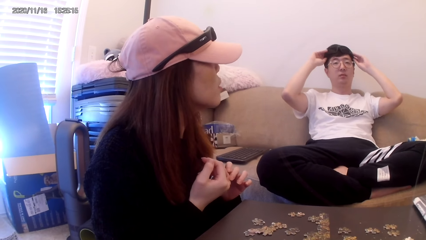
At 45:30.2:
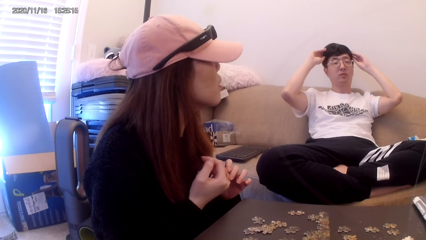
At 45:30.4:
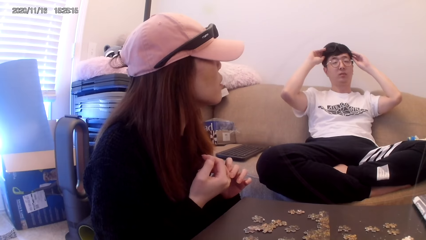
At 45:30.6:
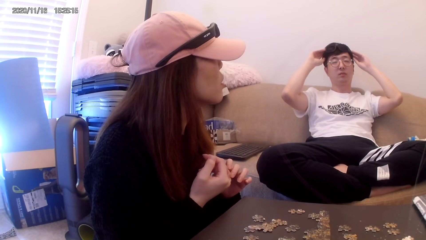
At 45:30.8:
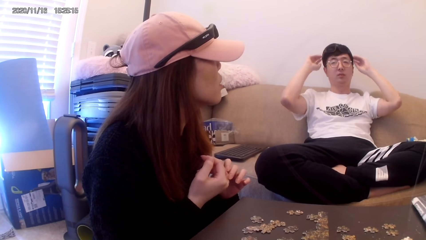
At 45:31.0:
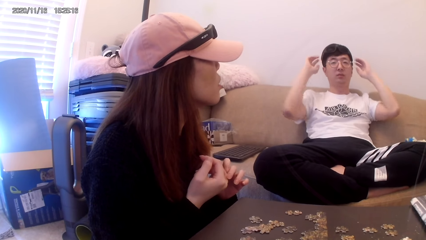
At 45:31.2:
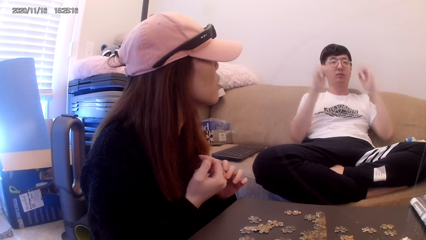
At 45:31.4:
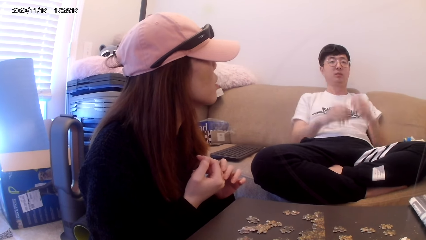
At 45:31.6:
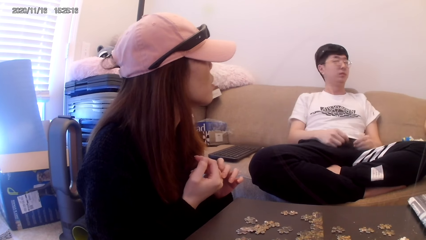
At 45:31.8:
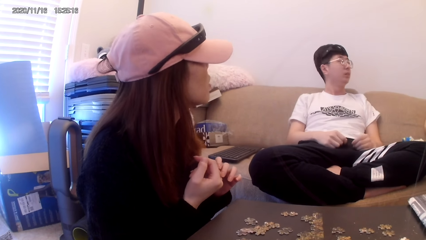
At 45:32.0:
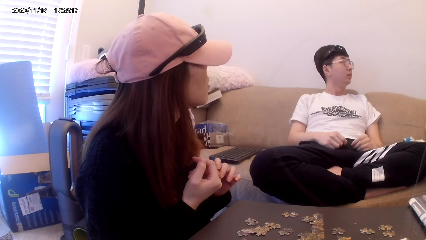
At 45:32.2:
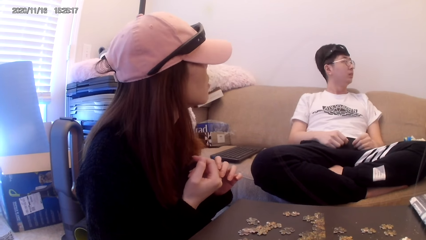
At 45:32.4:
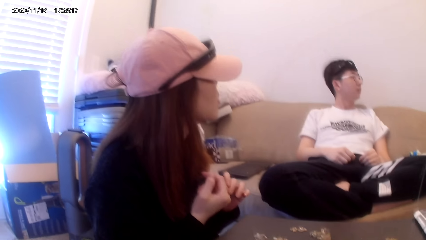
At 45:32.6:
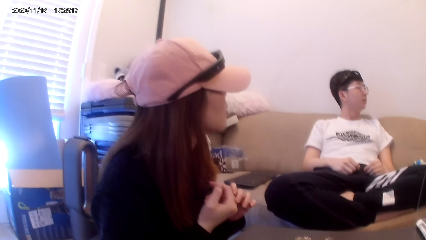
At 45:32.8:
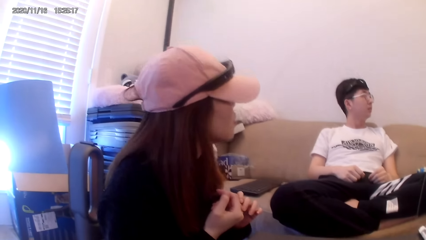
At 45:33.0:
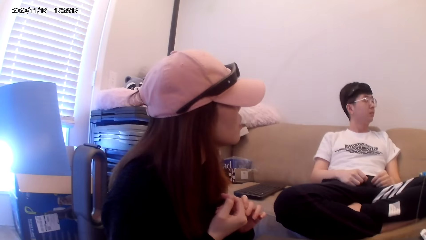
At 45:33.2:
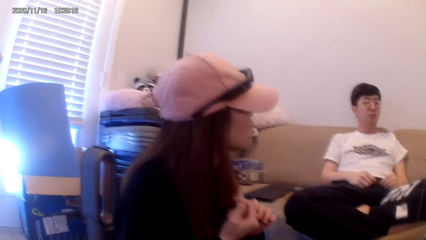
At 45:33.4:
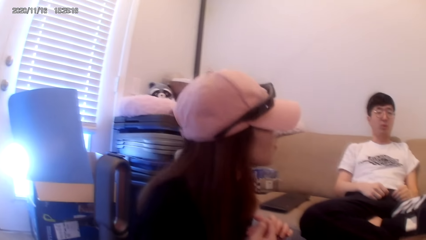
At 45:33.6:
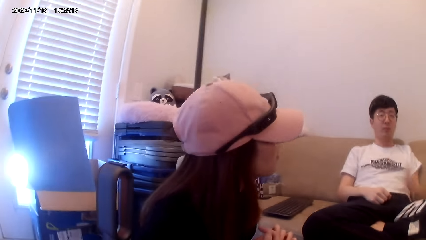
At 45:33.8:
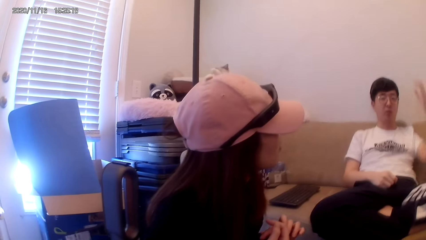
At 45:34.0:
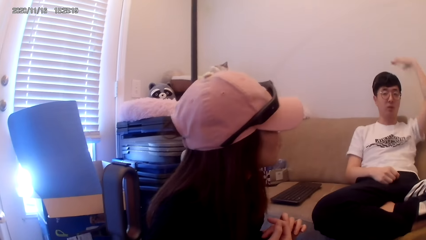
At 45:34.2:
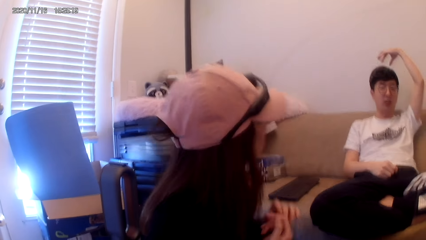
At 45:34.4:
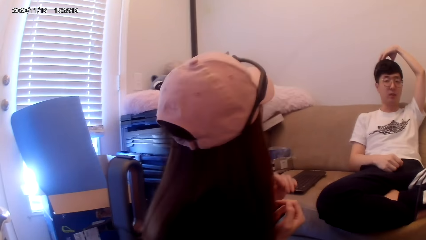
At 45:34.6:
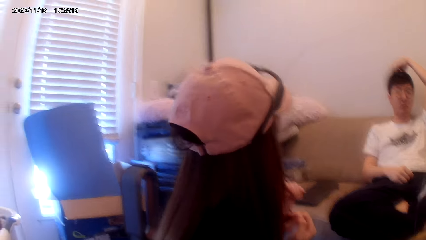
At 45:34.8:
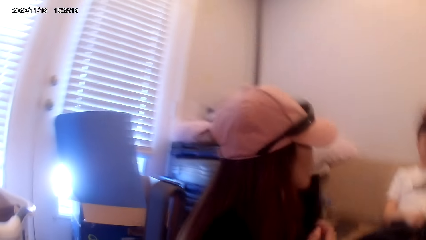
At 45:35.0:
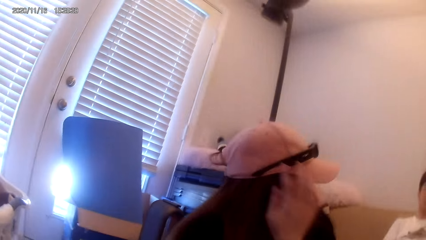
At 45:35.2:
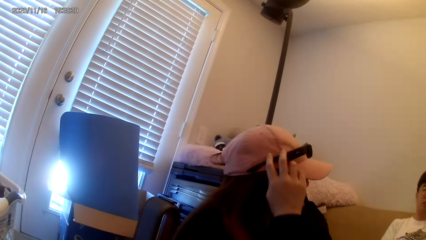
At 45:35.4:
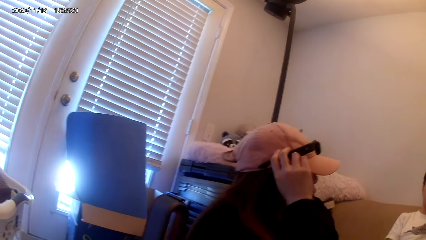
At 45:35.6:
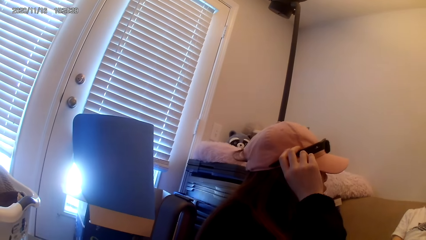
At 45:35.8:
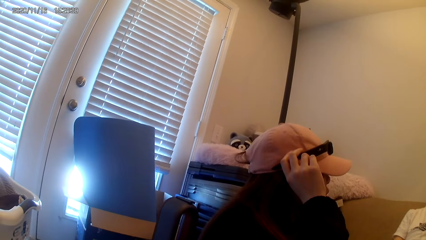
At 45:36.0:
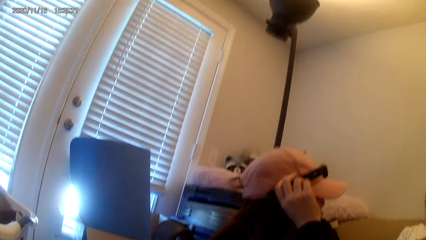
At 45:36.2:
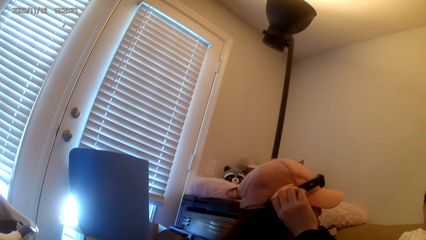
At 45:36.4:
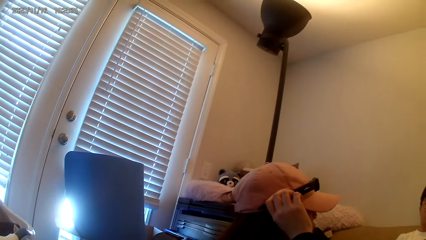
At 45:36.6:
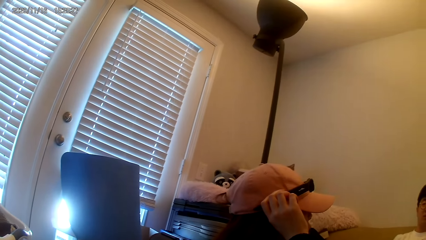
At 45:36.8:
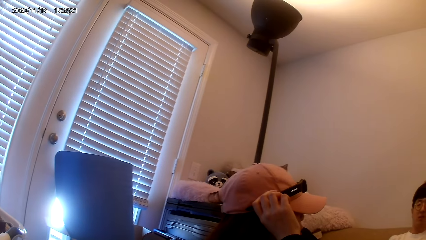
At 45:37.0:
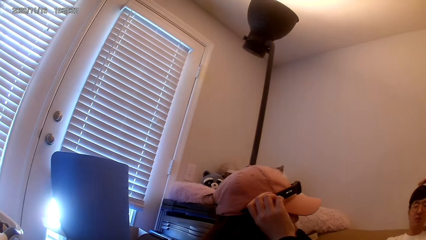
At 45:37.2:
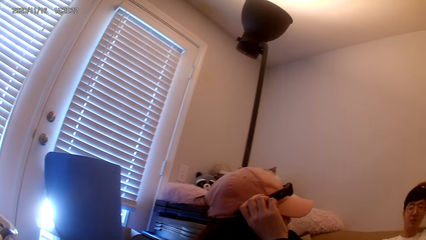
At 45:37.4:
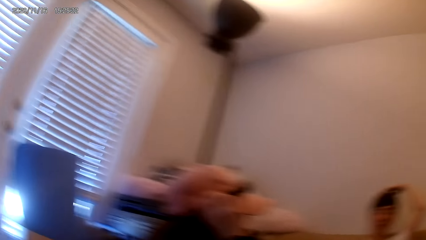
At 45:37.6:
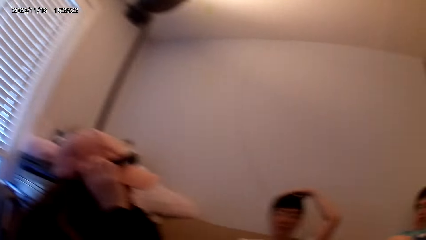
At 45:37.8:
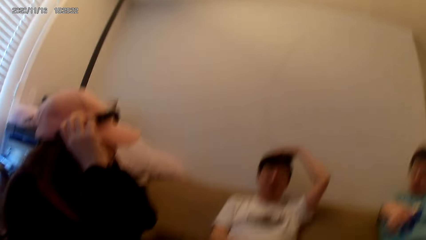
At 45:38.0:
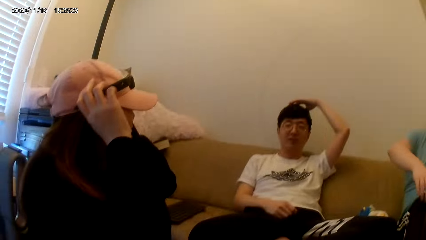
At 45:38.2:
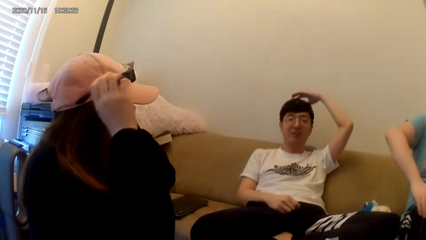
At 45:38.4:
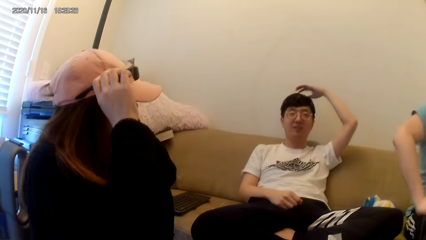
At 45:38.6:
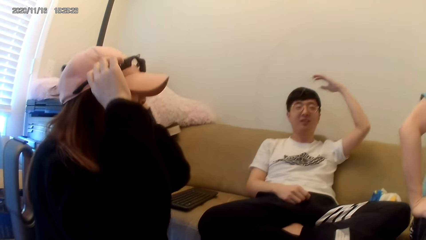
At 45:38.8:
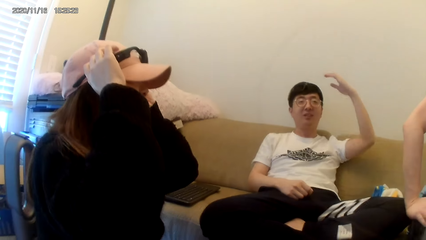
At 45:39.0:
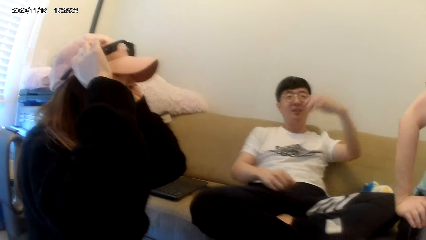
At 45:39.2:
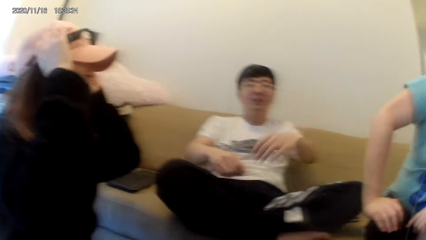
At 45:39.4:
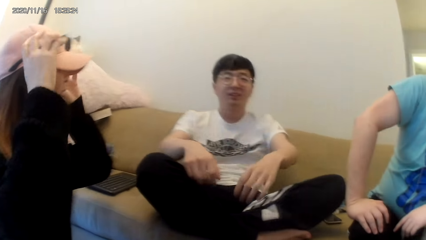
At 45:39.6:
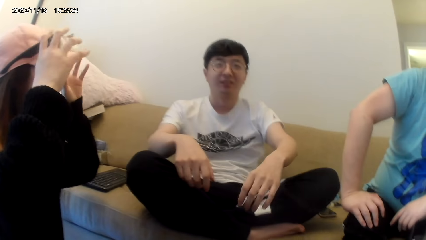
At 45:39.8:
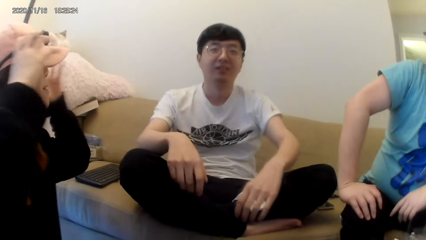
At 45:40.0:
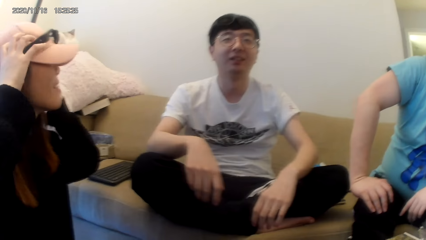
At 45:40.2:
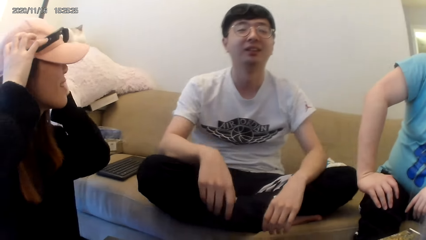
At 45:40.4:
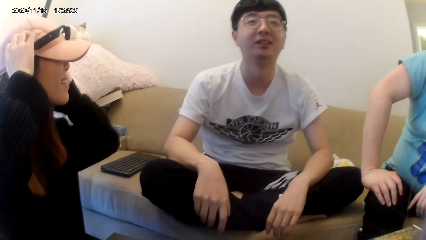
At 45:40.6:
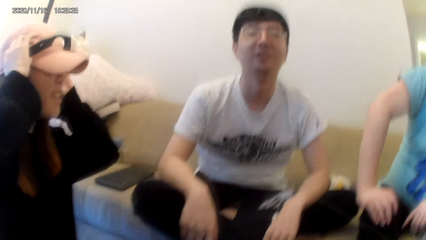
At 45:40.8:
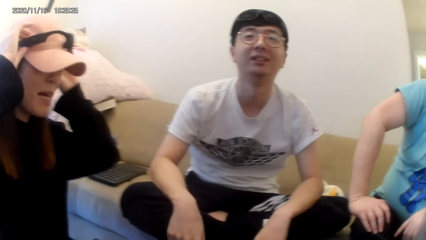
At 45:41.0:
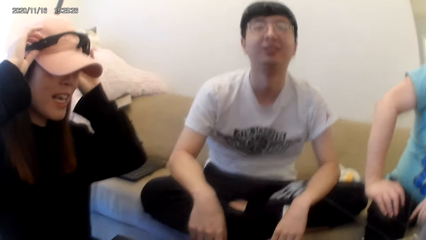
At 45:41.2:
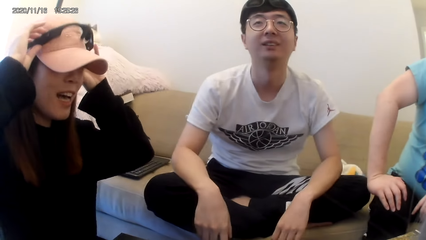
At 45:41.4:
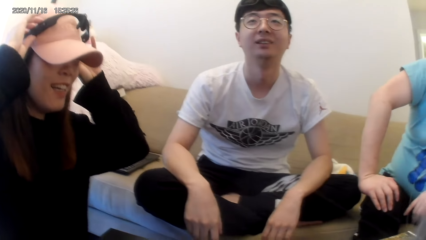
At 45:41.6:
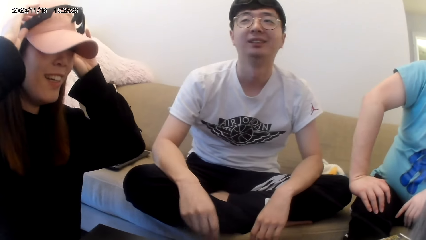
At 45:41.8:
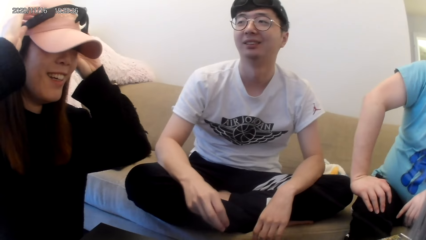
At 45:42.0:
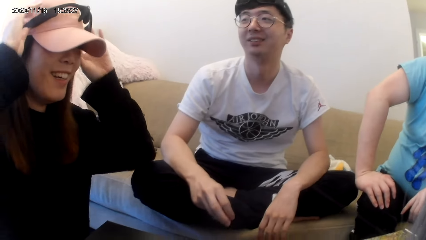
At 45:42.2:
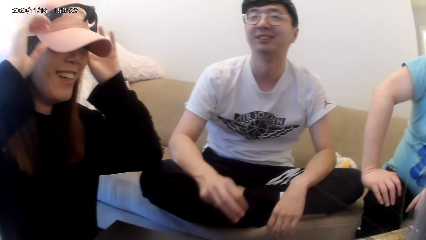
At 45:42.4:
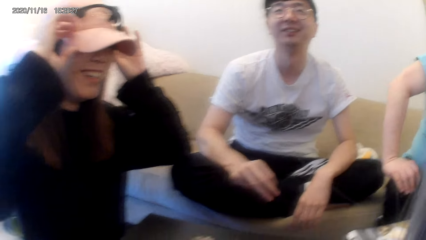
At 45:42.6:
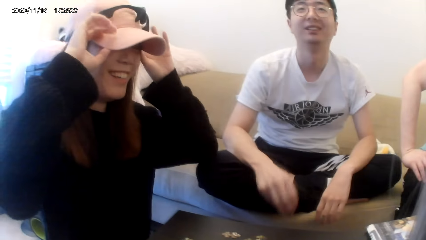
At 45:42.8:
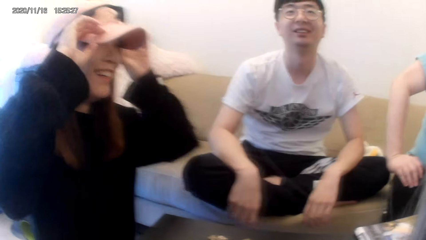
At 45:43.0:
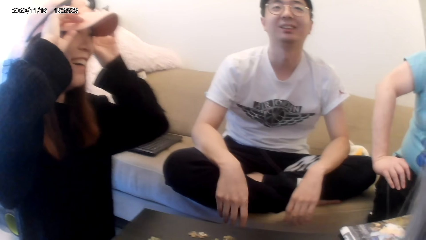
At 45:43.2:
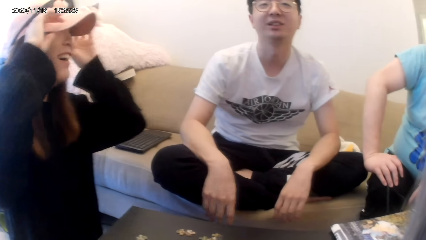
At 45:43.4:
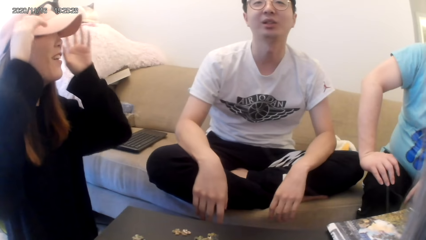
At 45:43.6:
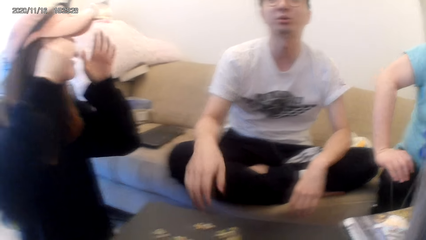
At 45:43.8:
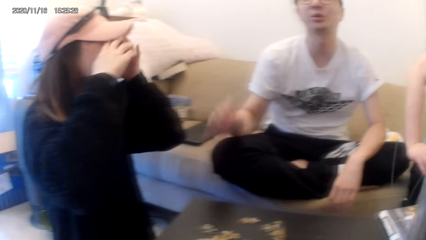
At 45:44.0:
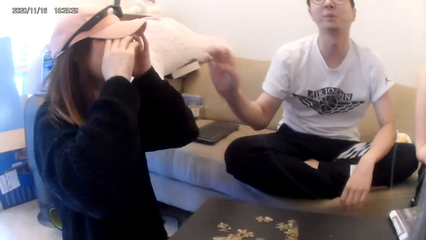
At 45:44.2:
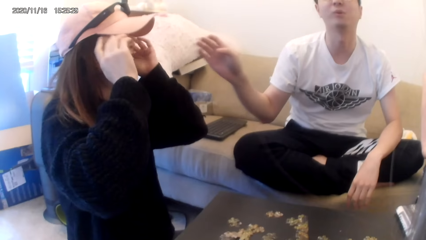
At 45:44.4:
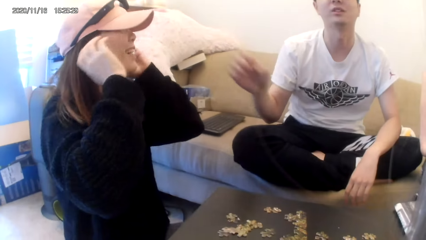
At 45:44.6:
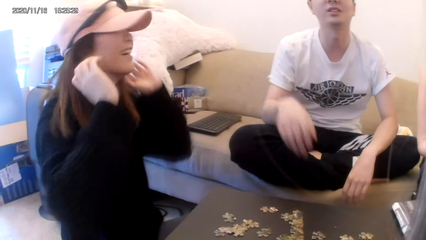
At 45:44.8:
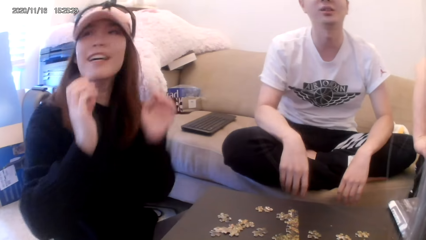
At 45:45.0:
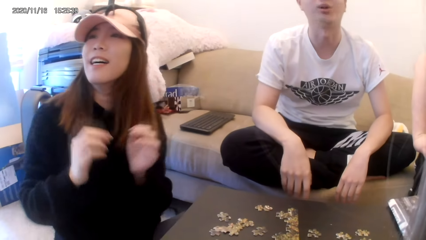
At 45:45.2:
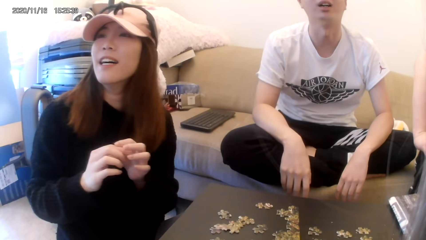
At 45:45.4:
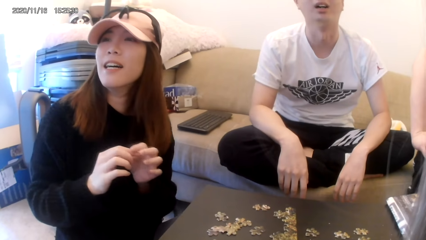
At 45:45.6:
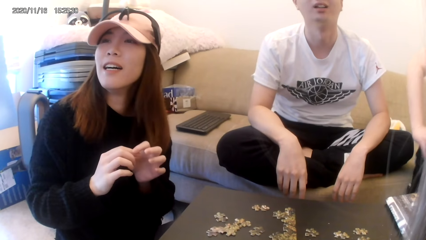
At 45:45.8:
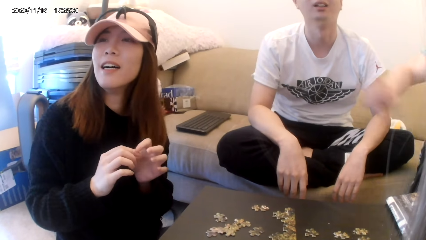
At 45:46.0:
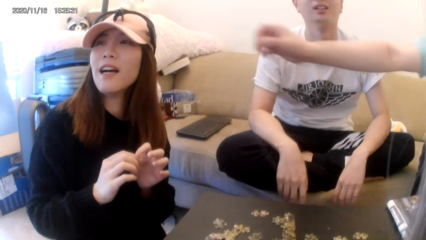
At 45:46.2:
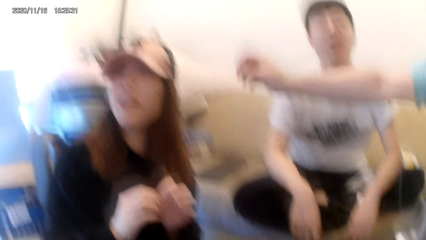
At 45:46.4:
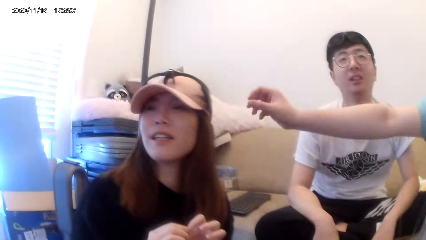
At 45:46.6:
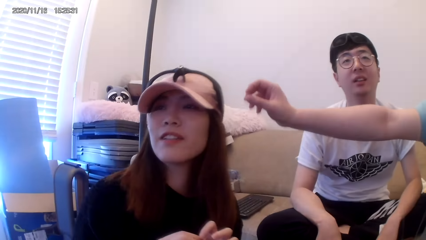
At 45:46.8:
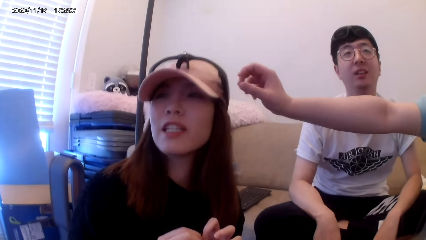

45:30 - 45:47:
A man puts the camera on the head. Another man puts the glasses in order. The camera wearer talks to another man.
